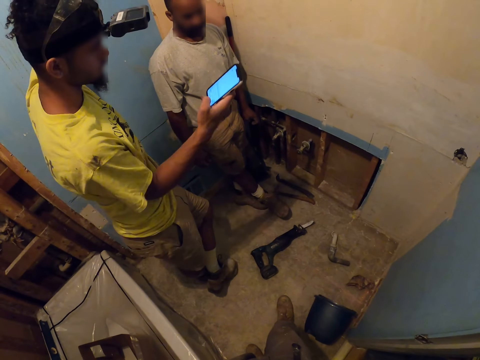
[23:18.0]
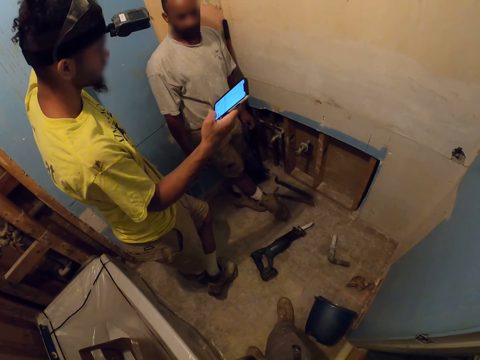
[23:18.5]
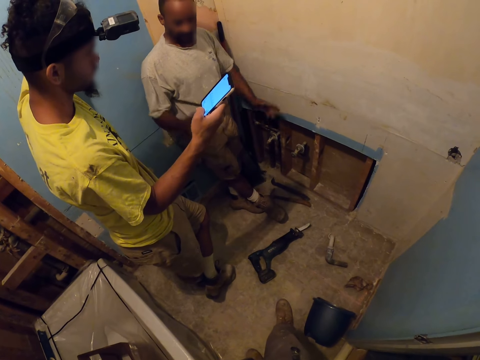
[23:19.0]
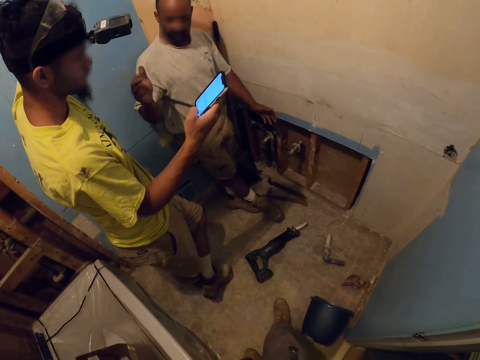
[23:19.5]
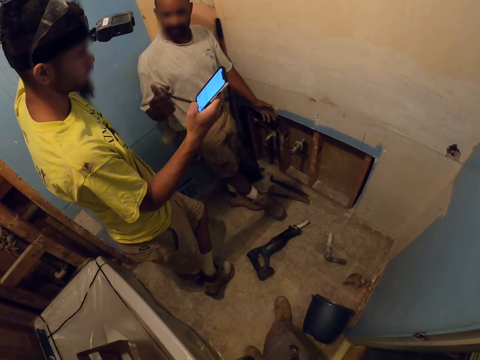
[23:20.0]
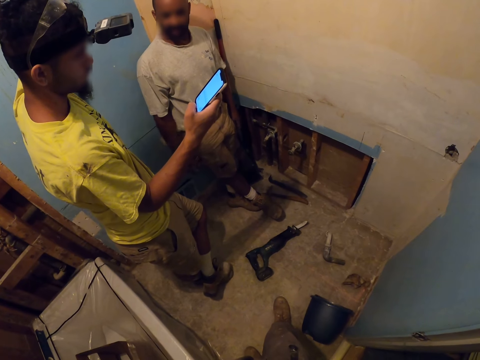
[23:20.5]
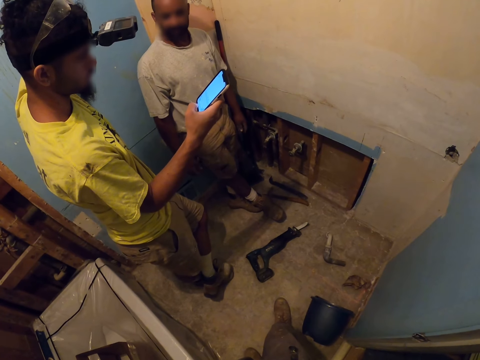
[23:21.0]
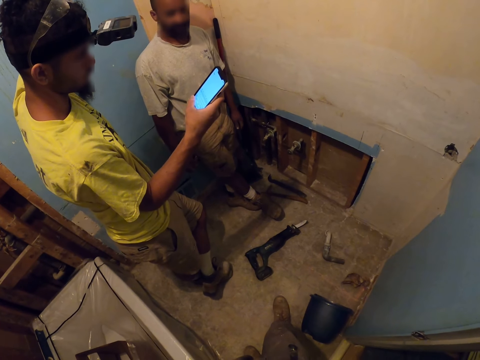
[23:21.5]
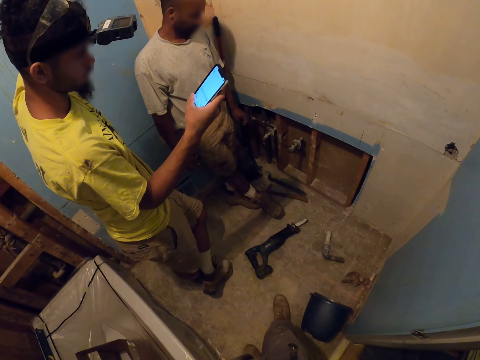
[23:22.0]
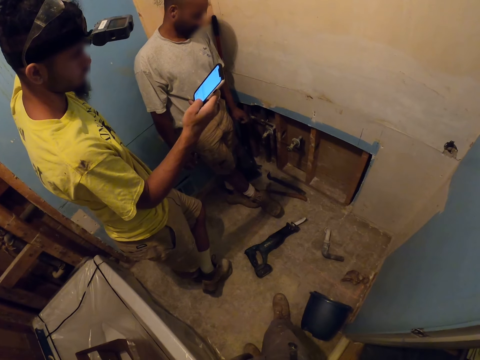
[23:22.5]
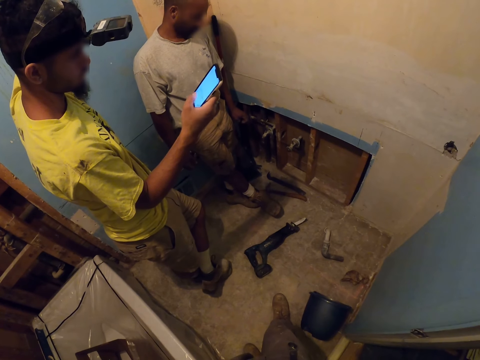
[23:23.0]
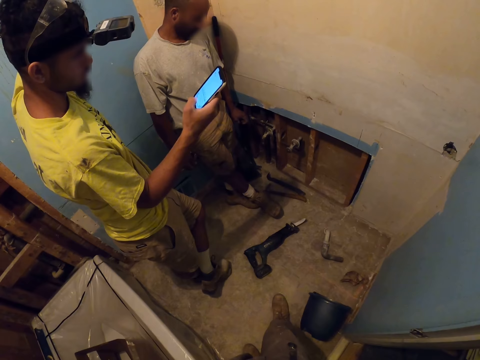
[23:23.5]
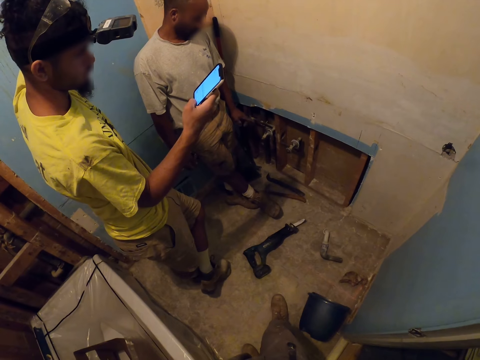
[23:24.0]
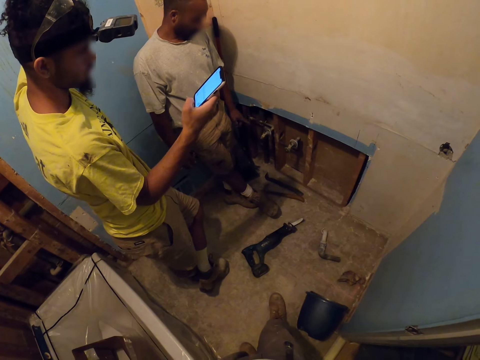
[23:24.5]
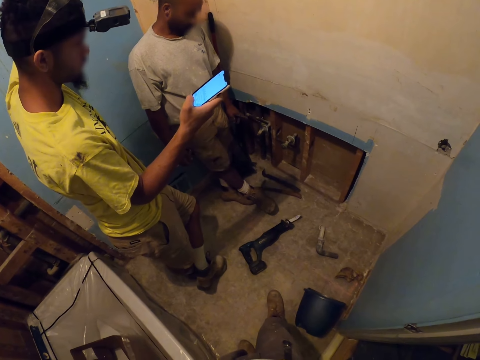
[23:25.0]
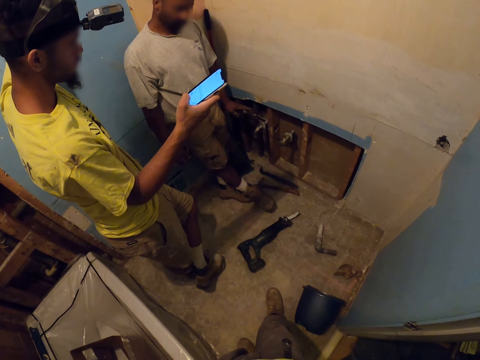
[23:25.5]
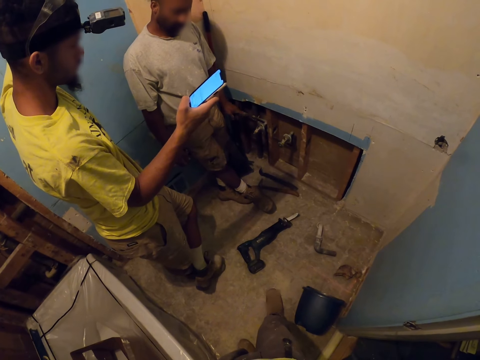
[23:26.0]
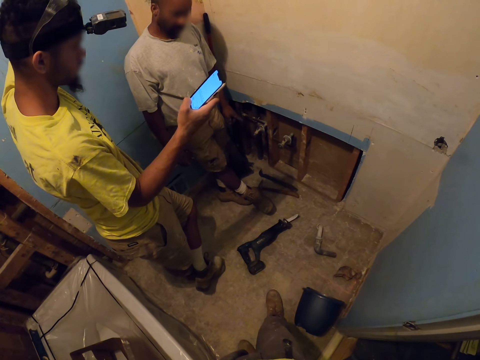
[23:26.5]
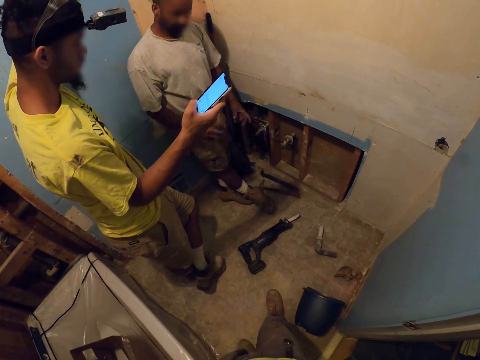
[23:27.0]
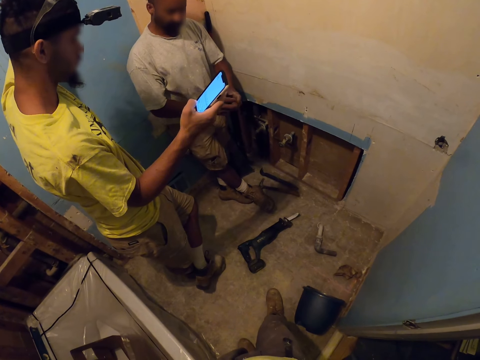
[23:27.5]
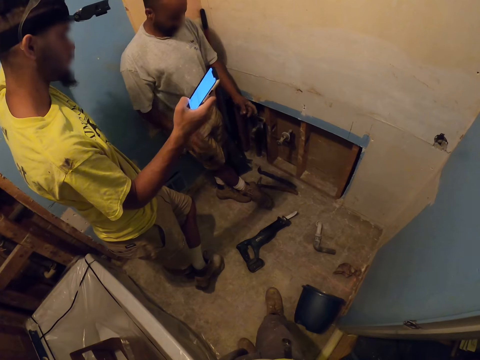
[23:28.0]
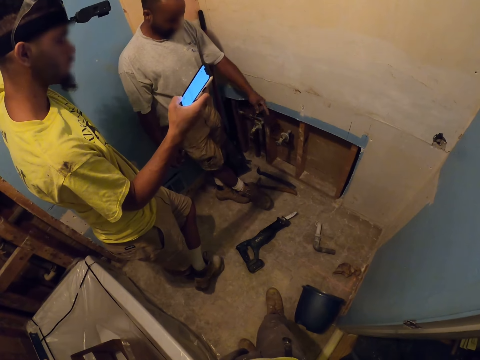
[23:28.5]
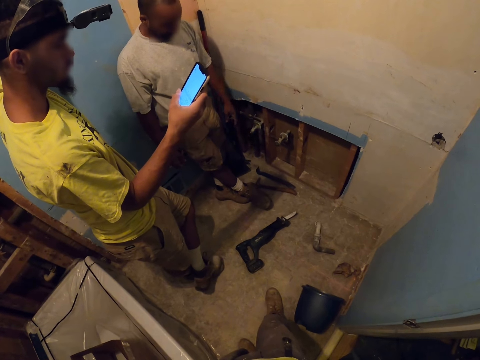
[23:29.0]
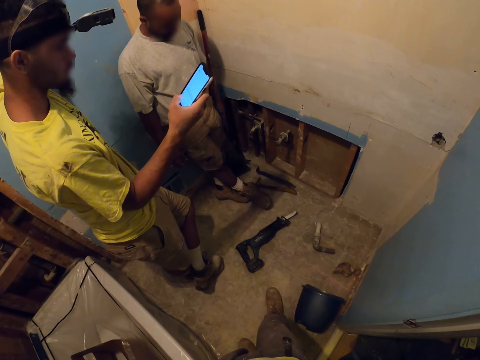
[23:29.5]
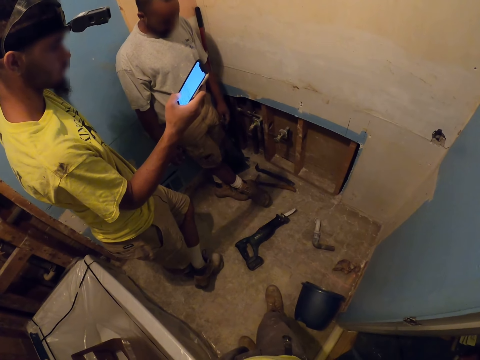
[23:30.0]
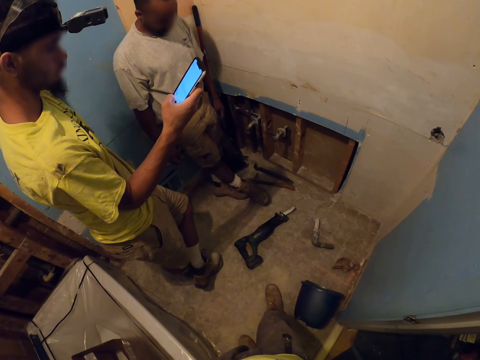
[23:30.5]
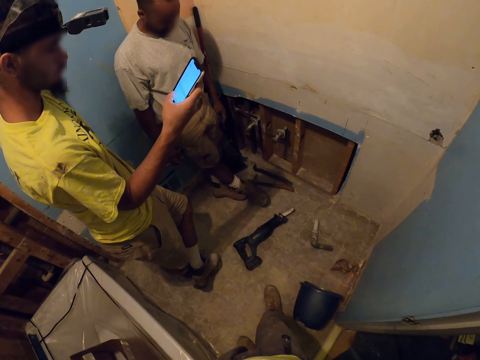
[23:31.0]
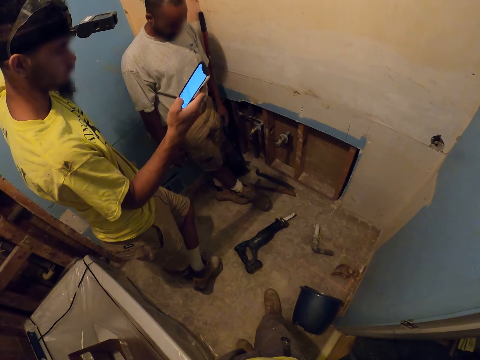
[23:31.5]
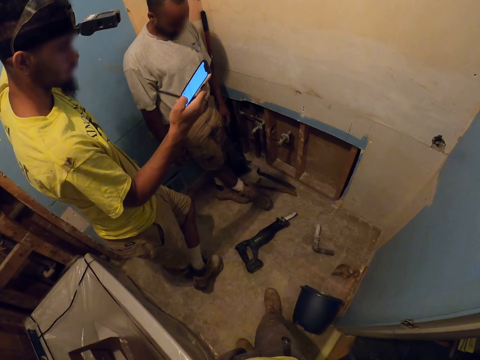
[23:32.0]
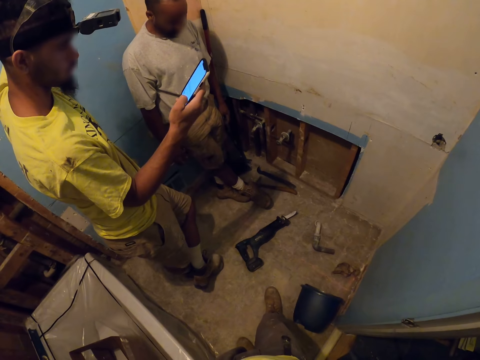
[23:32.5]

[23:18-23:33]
An apprentice raises both hands. He talks to another person. The apprentice drops both hands. The other person scrolls his phone. The apprentice raises both hands. He explains to the other person. The apprentice drops both hands. The other person scrolls his phone.

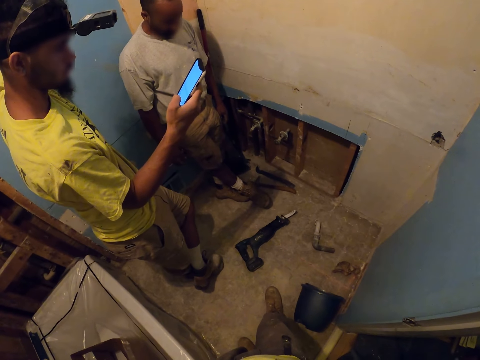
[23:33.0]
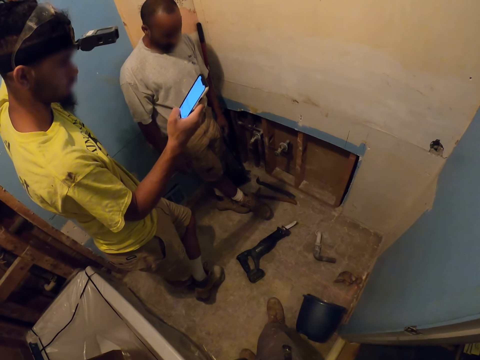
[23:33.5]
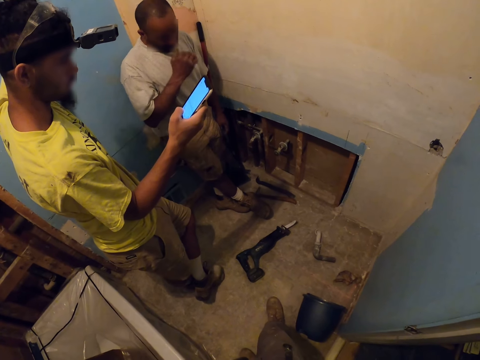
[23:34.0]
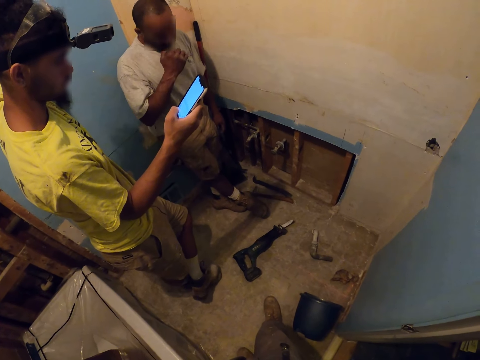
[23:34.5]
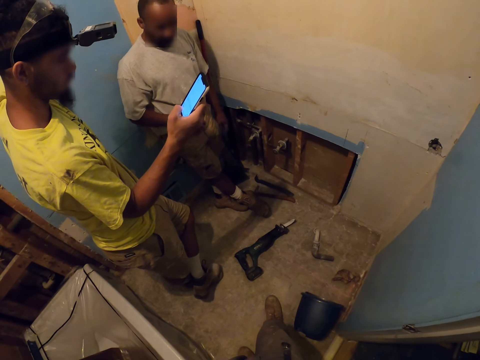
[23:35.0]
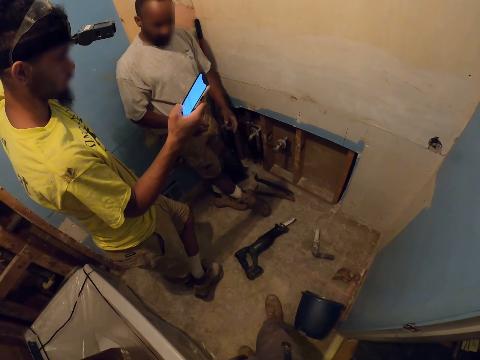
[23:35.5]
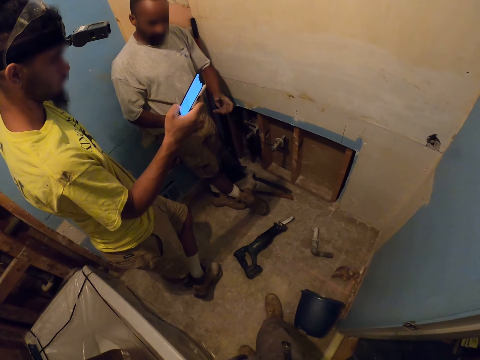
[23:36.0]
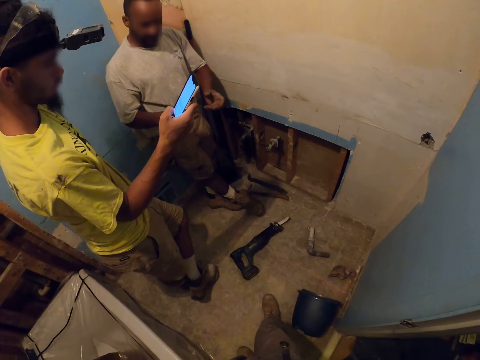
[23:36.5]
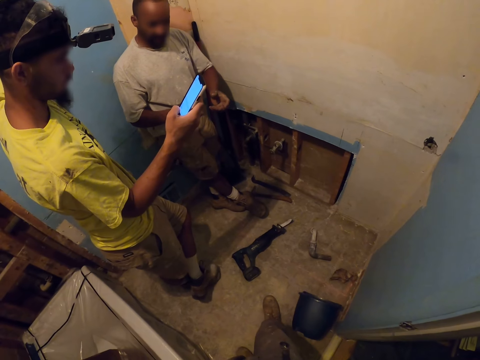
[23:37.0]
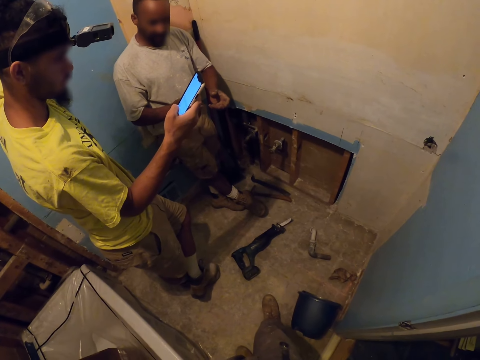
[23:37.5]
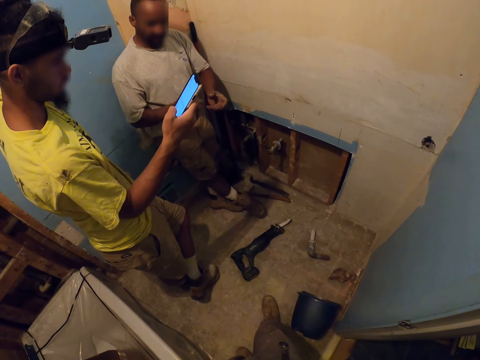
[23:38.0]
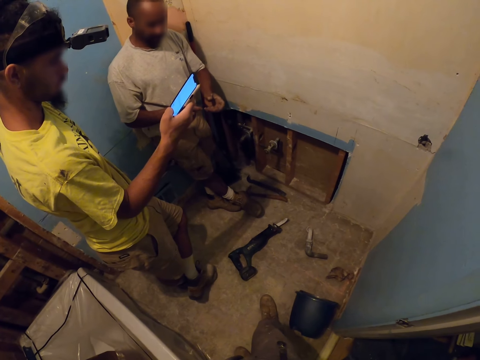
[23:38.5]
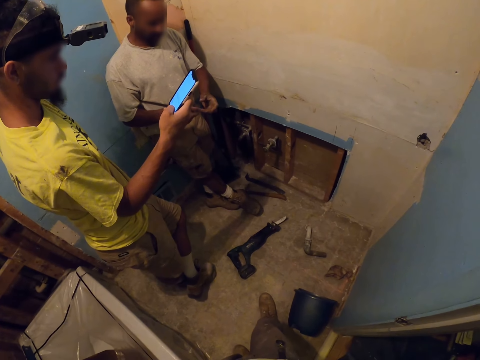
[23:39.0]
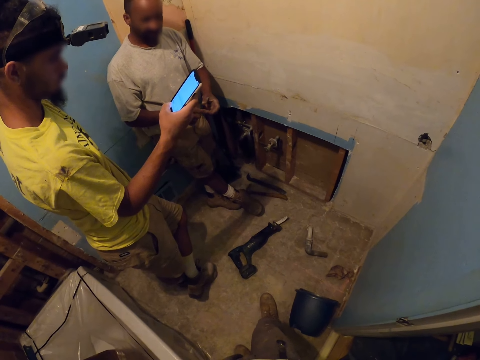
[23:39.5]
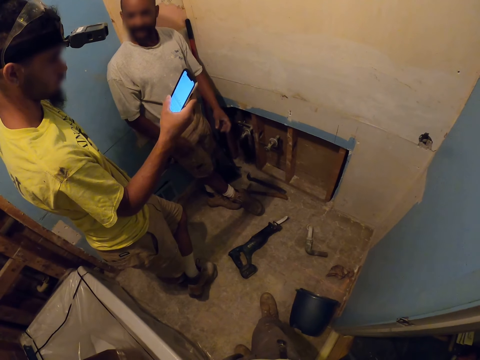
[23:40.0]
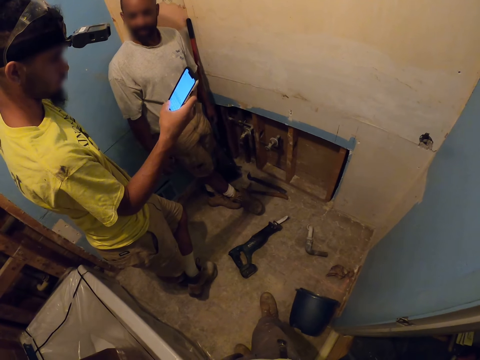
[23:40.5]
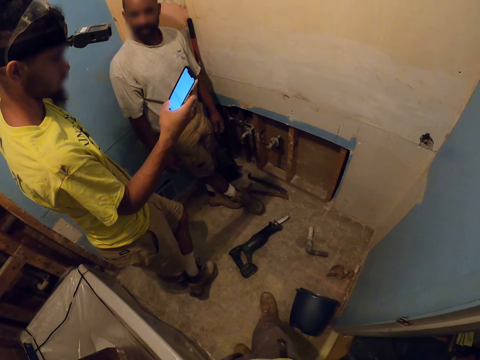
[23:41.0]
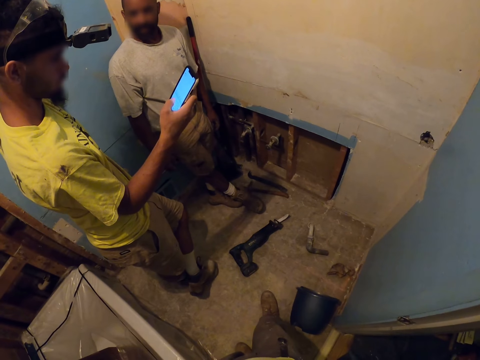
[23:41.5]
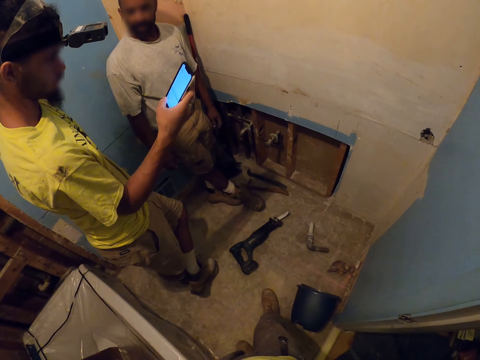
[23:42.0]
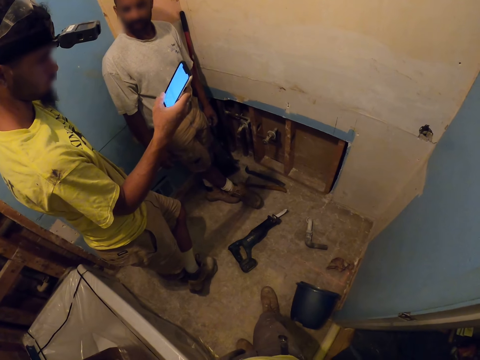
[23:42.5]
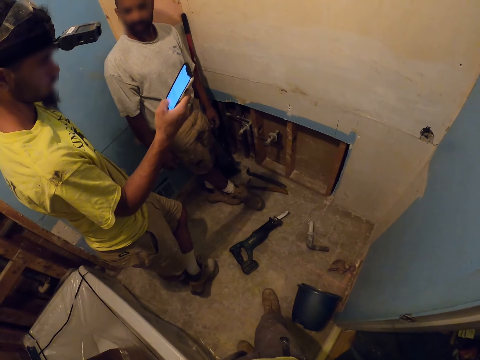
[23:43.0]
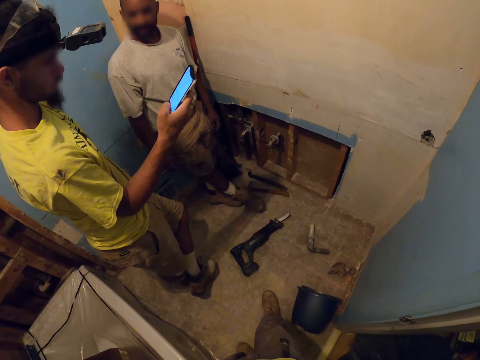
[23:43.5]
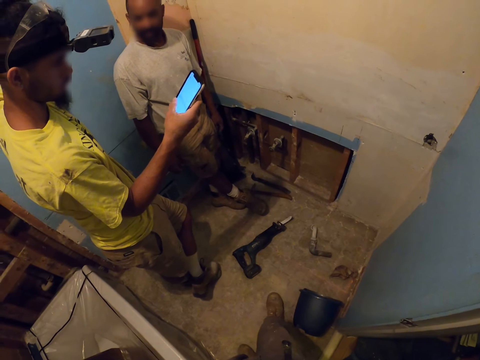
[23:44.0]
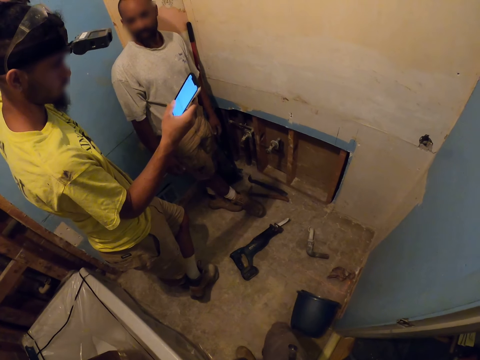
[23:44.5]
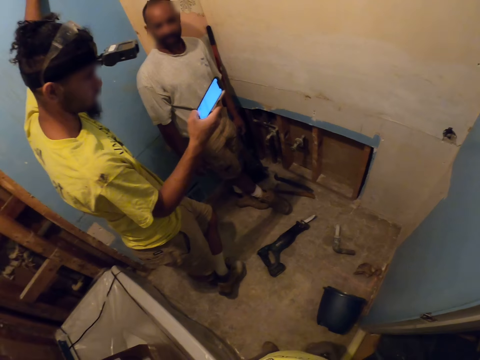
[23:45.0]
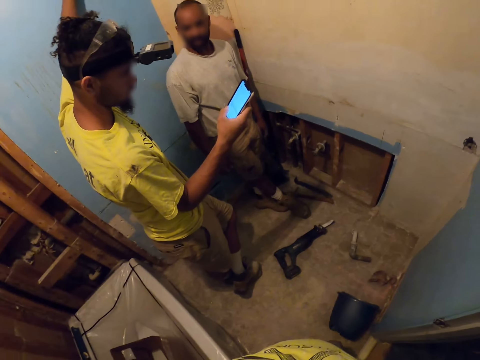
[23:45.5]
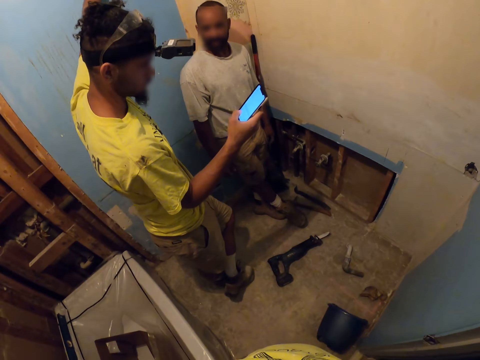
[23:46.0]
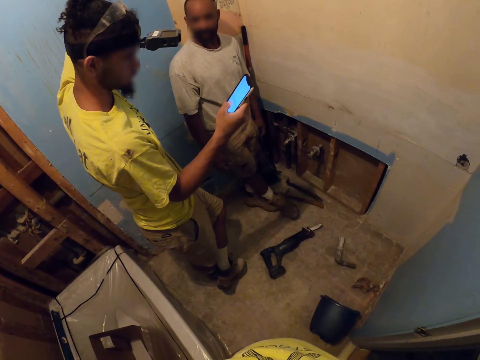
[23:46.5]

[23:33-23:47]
The apprentice raises his right hand to his face and touches his mouth. He drops his right hand. He raises his left hand. He raises both hands. He explains to the other person. The apprentice drops both hands. The other person scrolls his phone. The apprentice talks to the other person.
